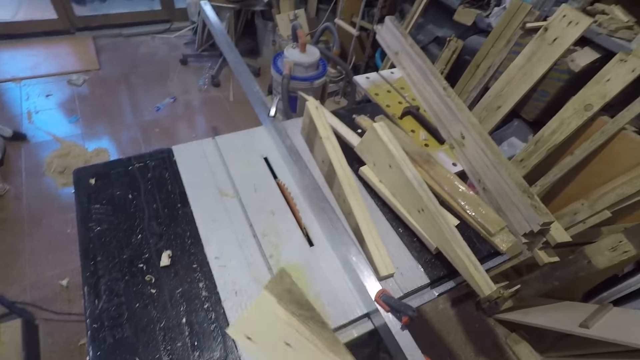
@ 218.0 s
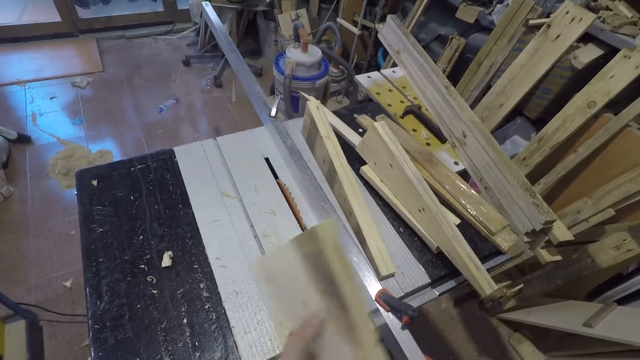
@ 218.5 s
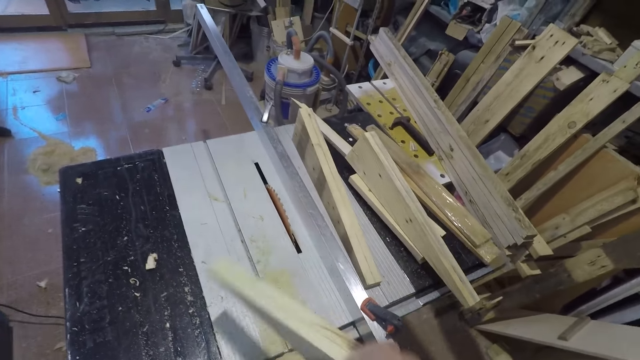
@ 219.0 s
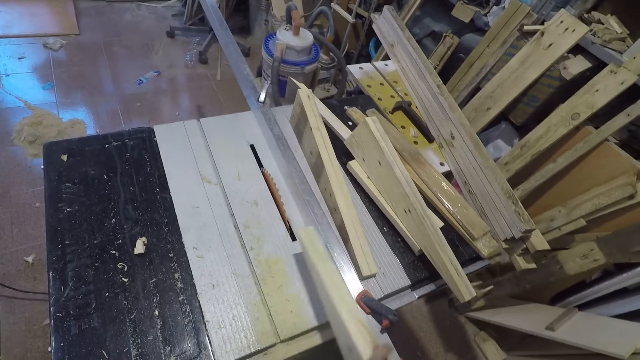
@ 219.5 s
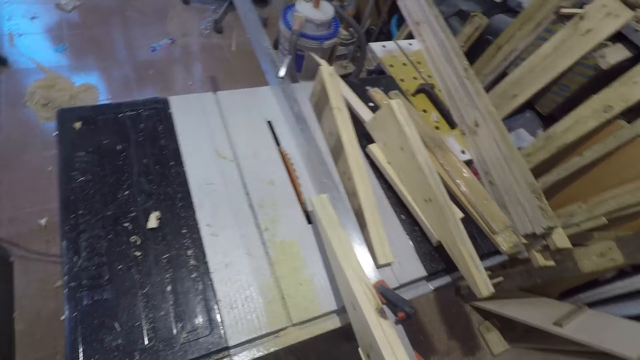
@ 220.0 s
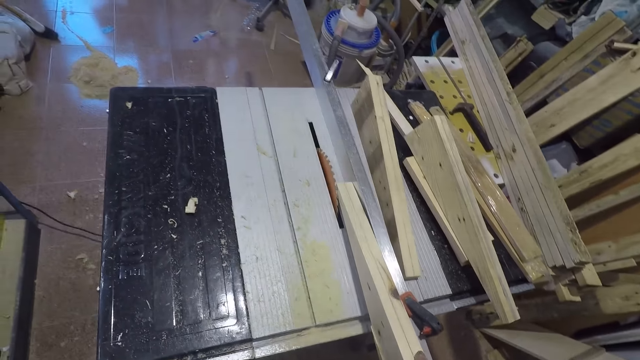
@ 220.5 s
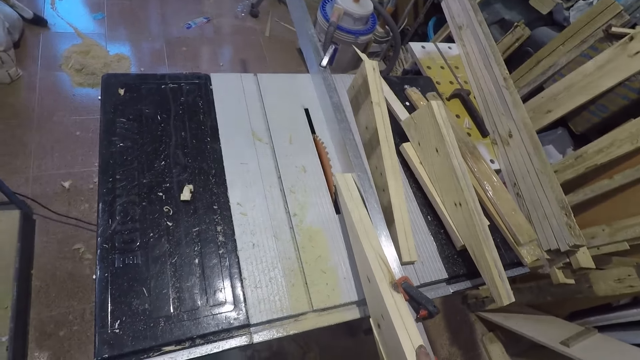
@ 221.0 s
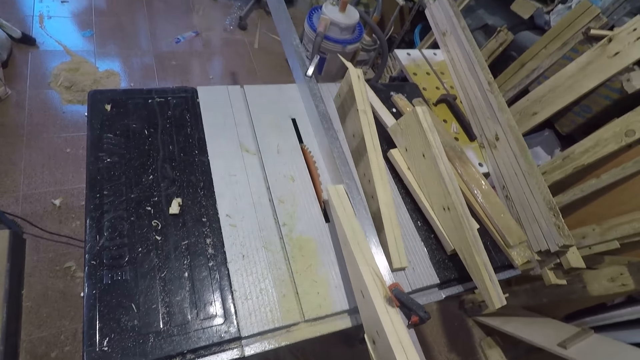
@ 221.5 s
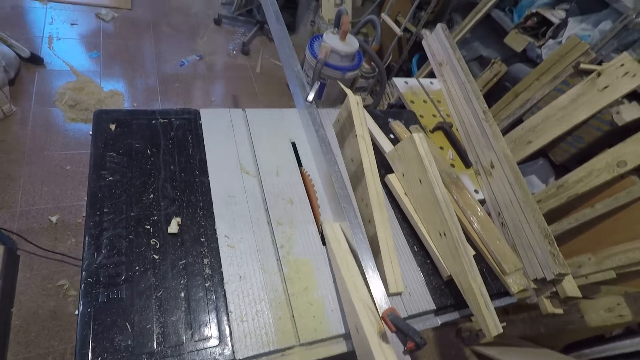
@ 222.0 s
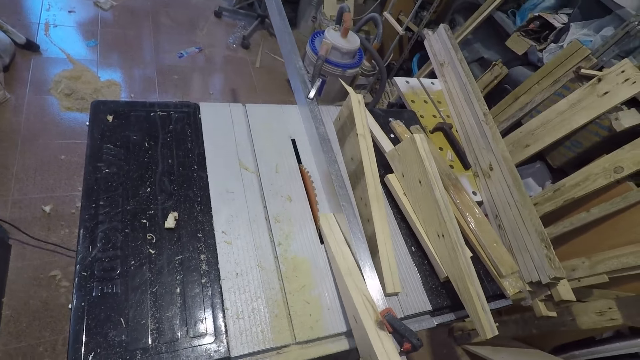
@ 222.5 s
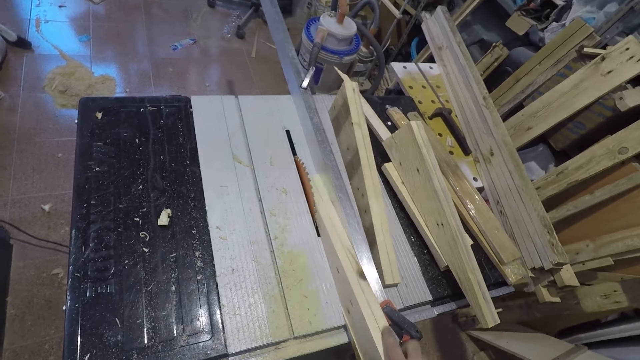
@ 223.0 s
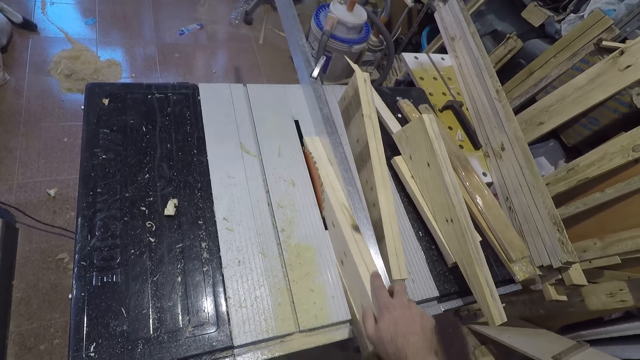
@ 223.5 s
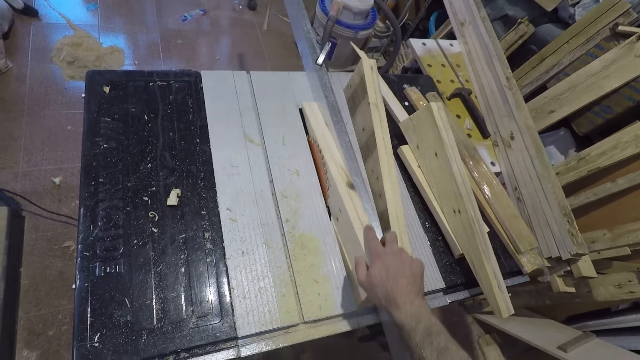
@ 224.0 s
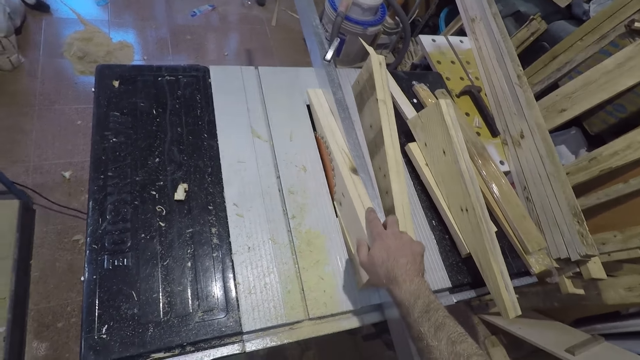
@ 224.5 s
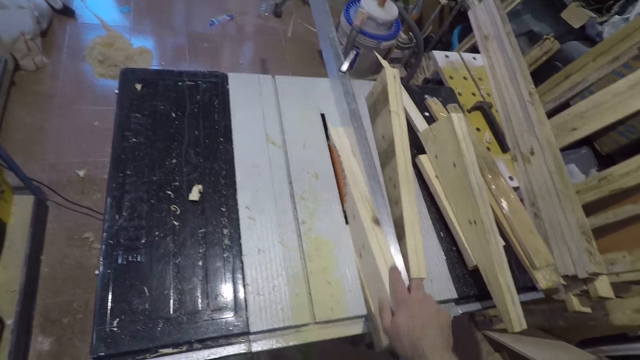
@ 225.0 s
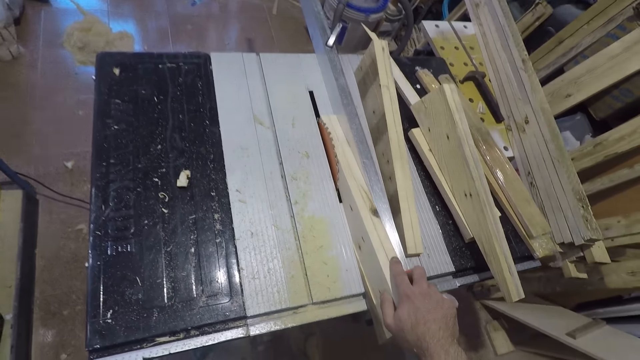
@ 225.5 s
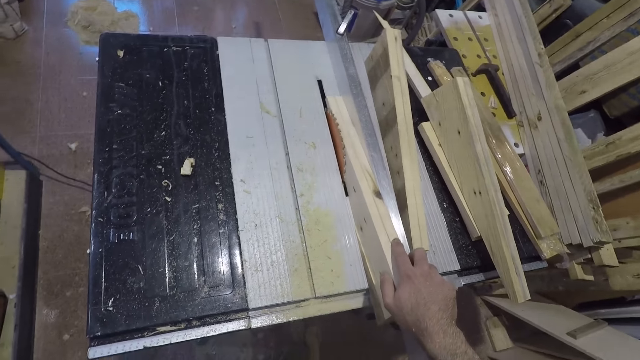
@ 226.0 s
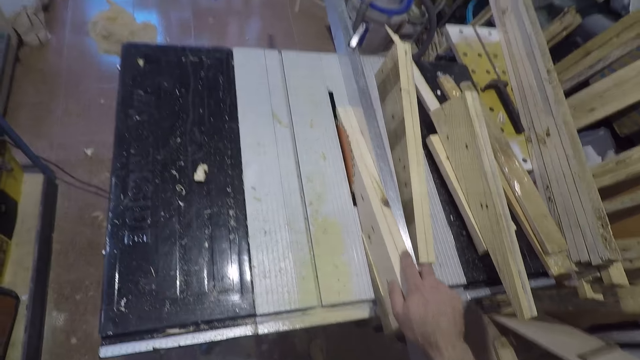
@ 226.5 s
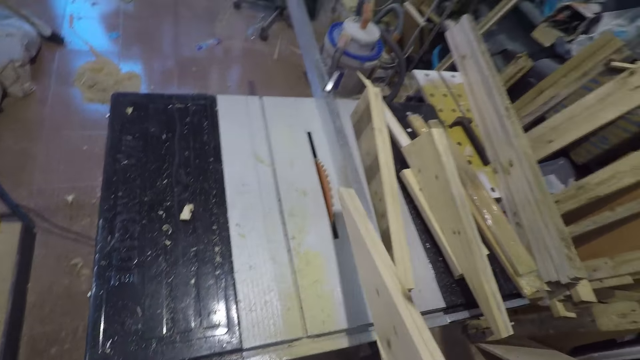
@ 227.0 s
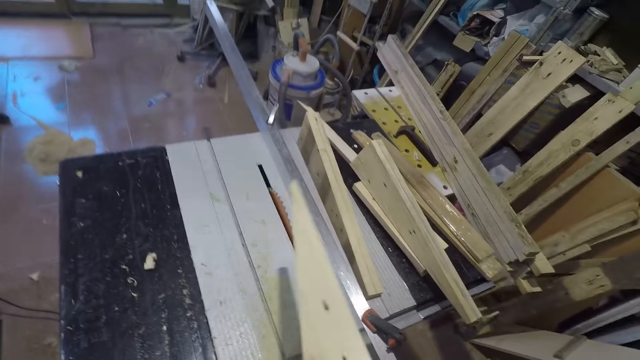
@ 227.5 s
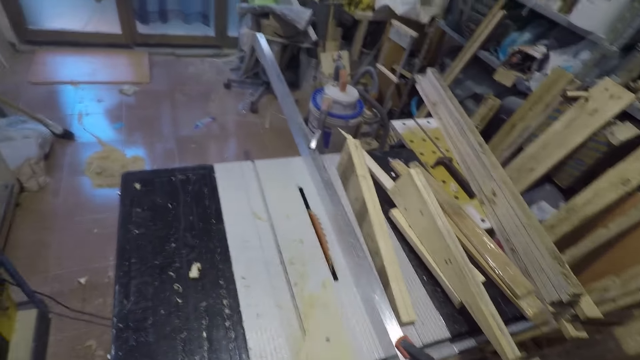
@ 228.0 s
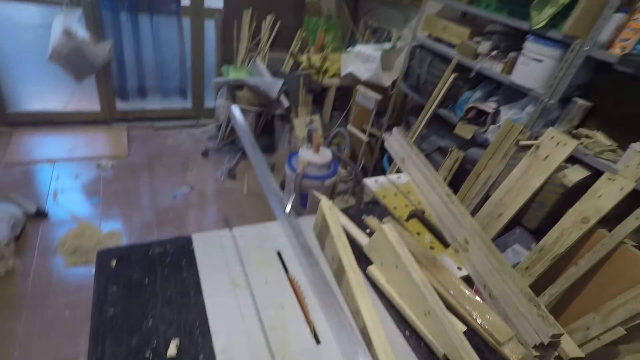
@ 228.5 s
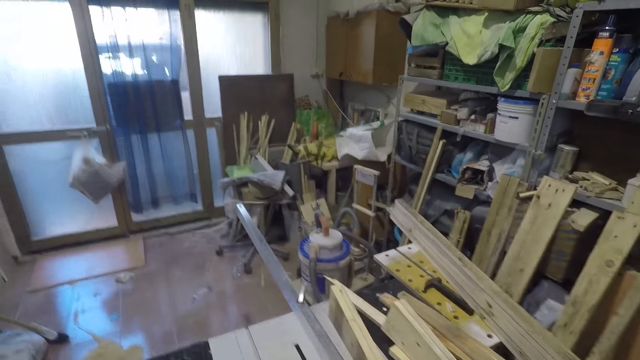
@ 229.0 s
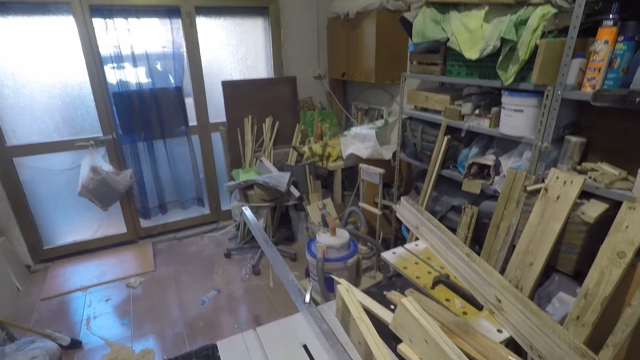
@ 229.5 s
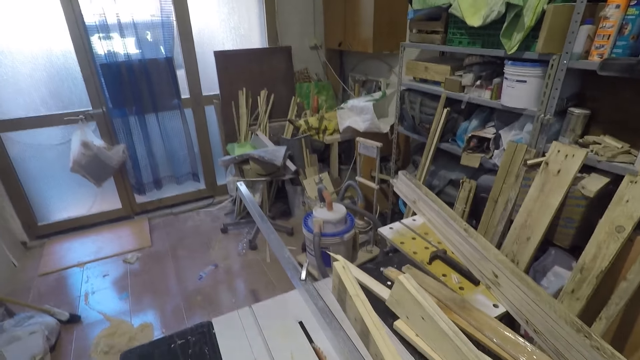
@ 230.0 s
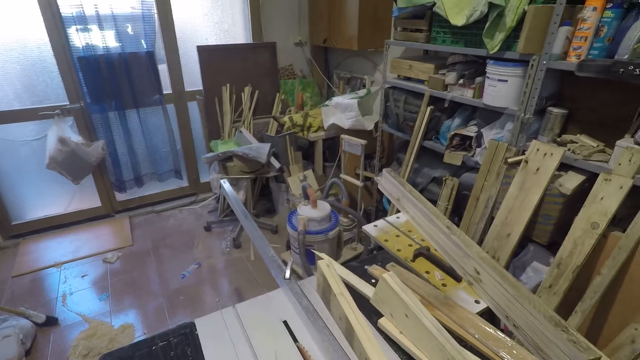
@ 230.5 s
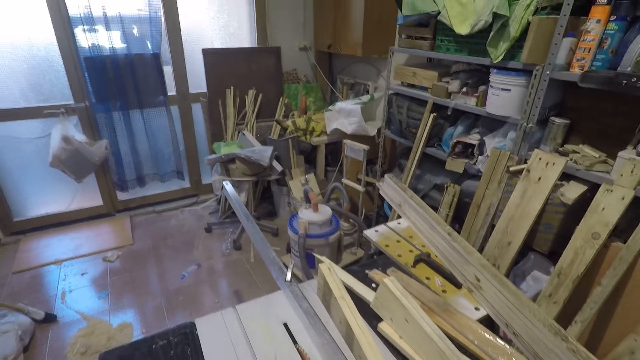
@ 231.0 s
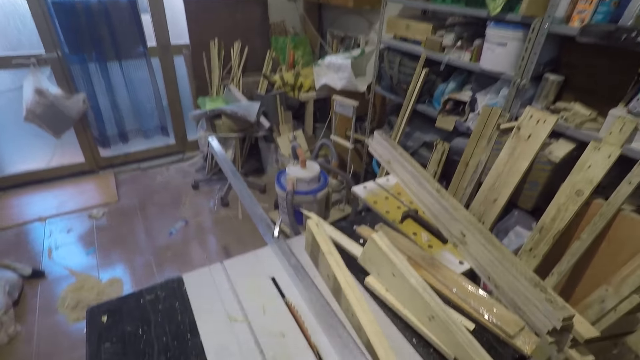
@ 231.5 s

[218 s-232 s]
The camera wearer flips the slab of wood back. They position the wood on the wood cutting machine or table saw. They push the slab of wood forward beside the blade of the table saw. They push the slab of wood backward beside the blade of the table saw. They remove the slab of wood from beside the blade of the table saw.

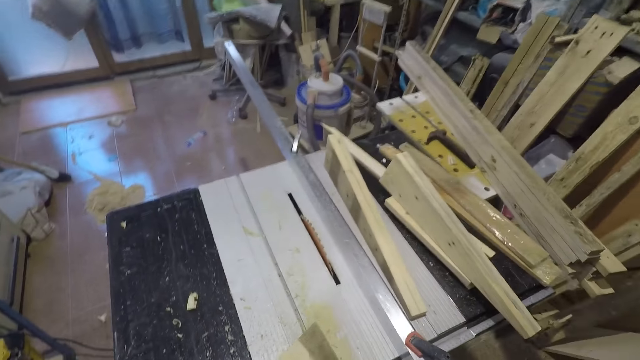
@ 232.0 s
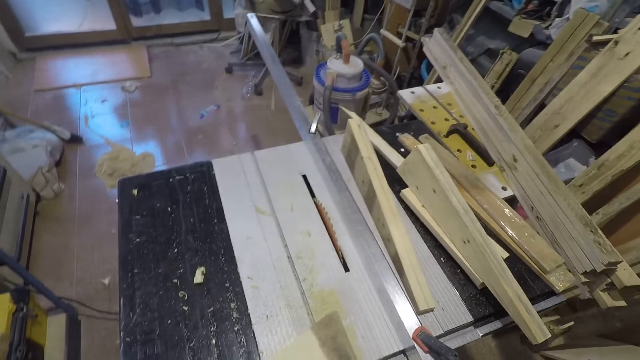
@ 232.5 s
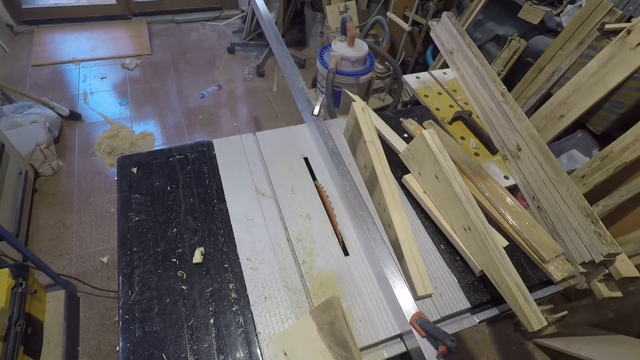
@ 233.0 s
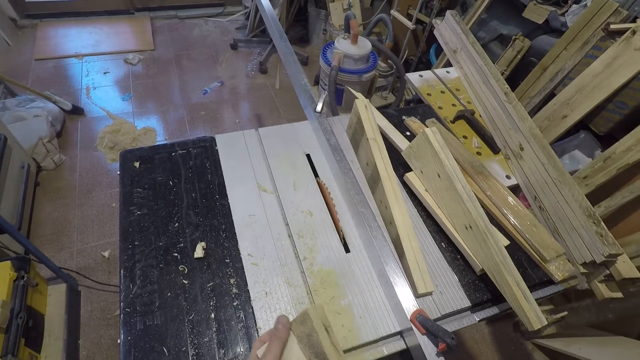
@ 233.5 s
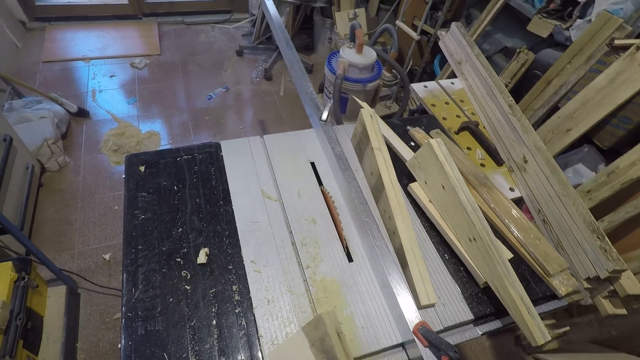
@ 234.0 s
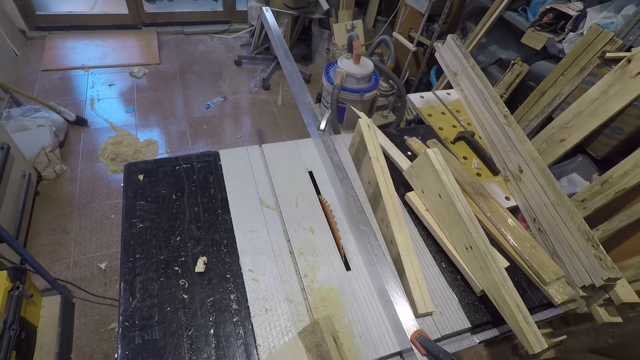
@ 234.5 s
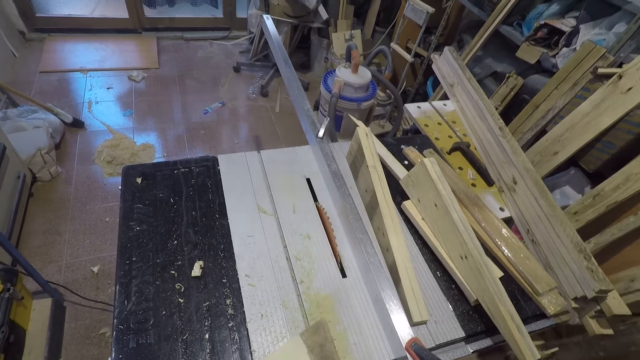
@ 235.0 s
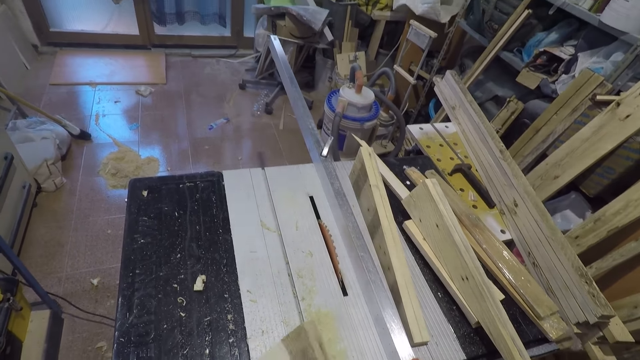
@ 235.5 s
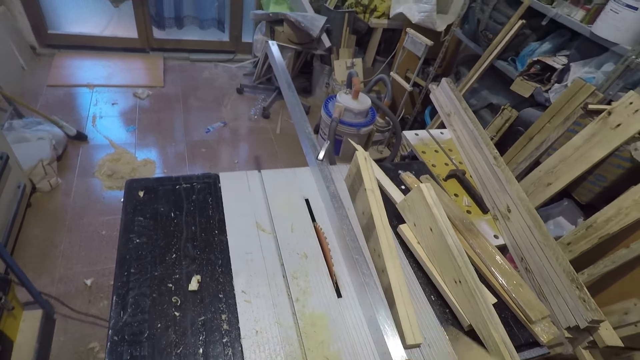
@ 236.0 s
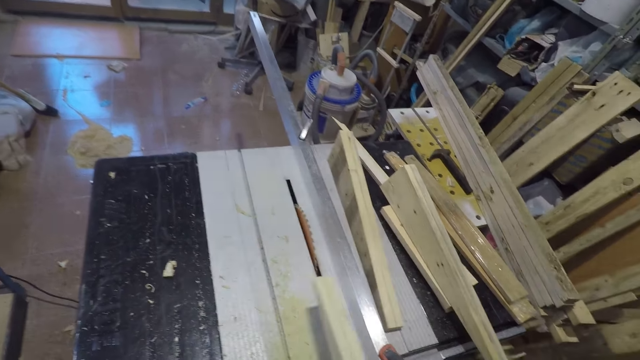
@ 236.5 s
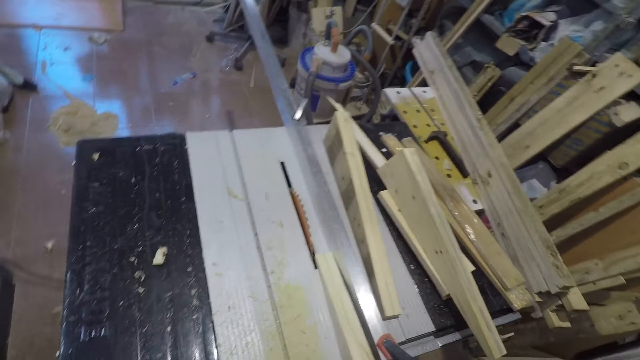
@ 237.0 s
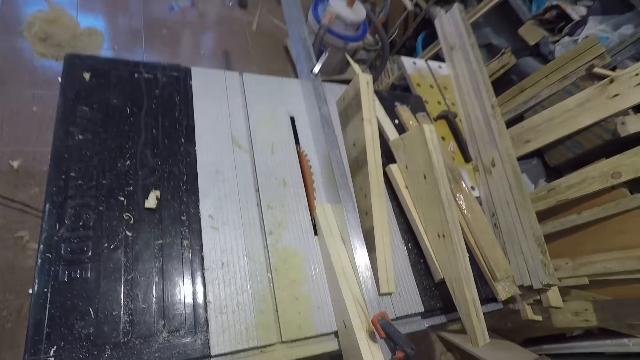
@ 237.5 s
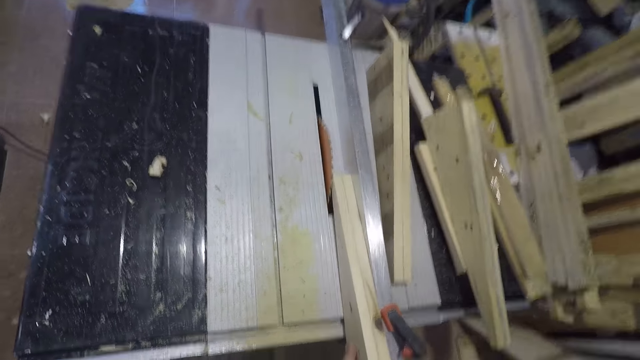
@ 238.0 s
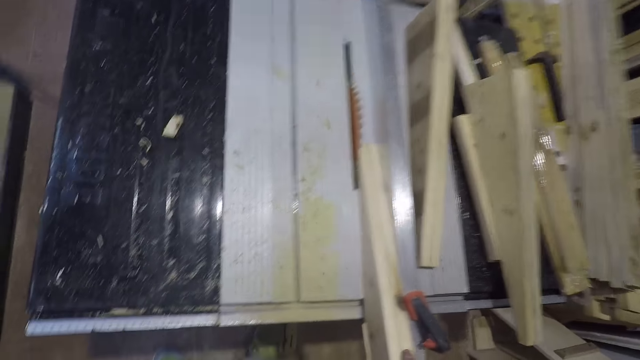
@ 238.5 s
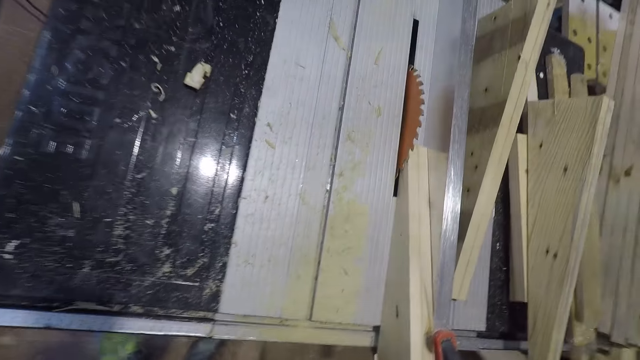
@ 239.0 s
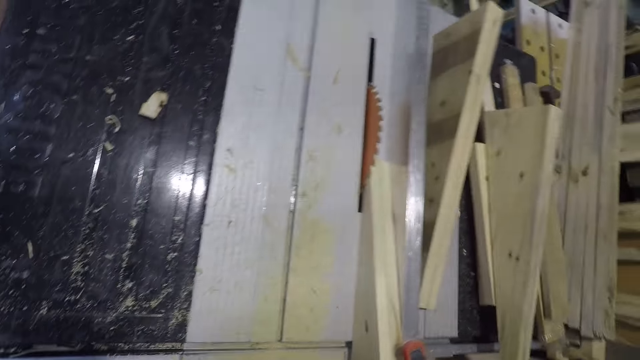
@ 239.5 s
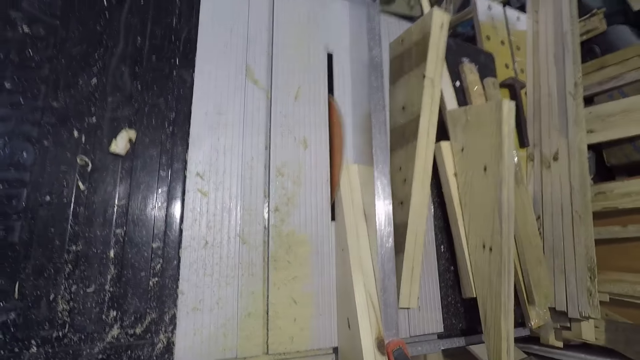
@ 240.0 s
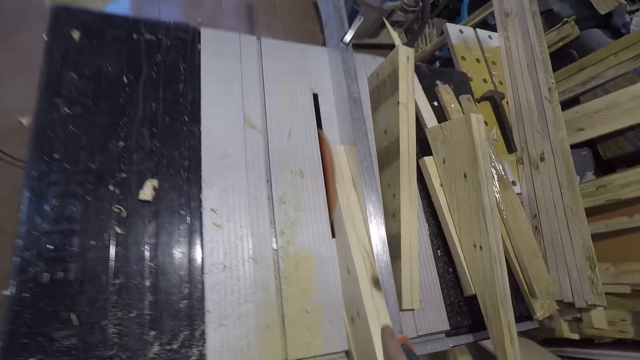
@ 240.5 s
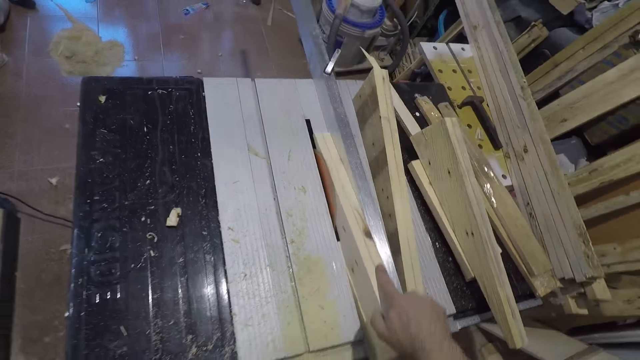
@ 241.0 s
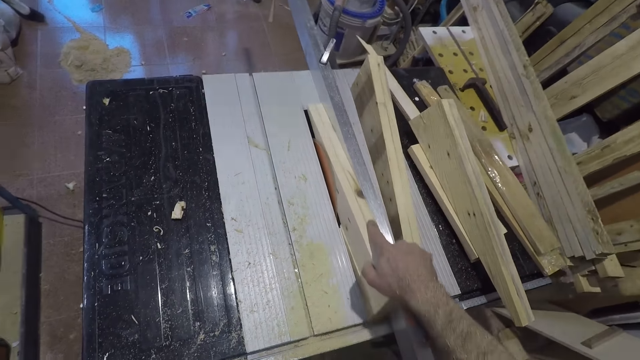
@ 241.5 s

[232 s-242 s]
The camera wearer feels the smoothness of the wood with his hand. He flips the slab of wood. He positions the wood on the wood cutting machine. He trims the slab of wood with the table saw.
